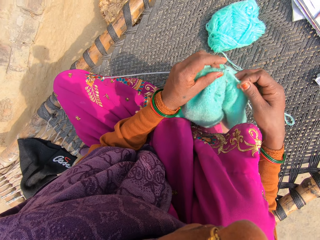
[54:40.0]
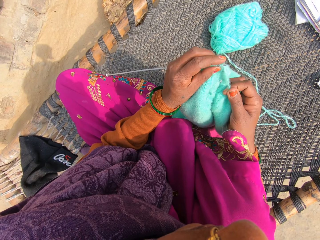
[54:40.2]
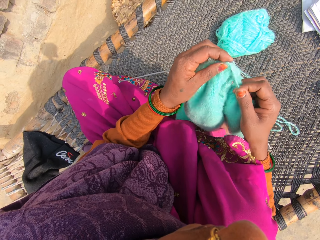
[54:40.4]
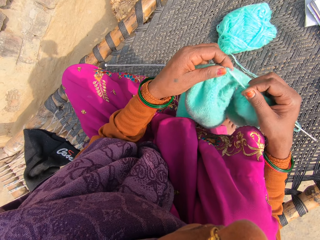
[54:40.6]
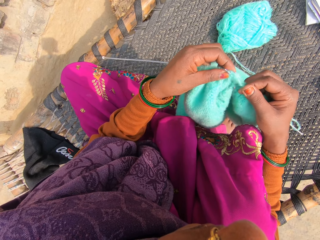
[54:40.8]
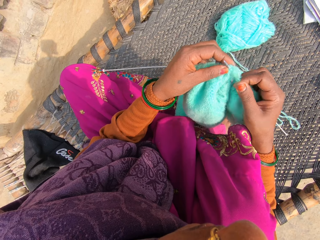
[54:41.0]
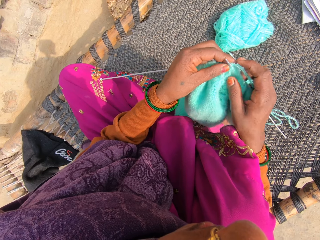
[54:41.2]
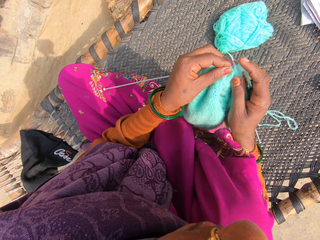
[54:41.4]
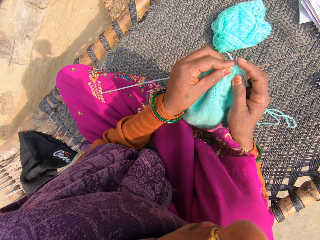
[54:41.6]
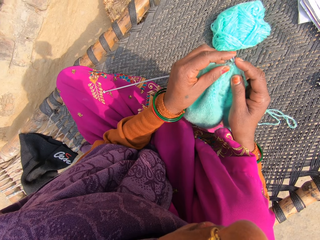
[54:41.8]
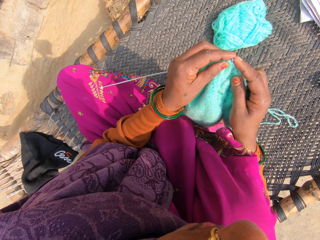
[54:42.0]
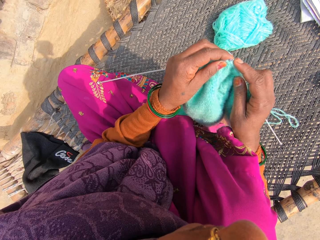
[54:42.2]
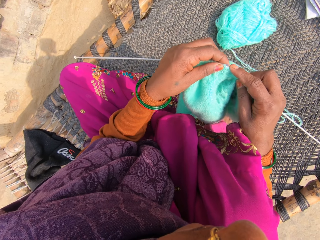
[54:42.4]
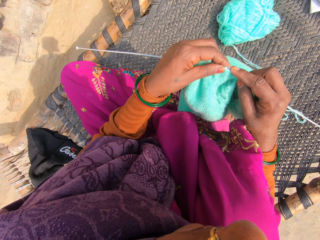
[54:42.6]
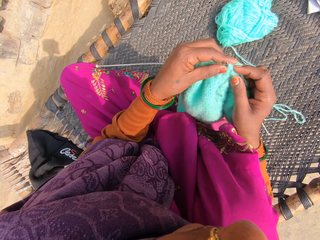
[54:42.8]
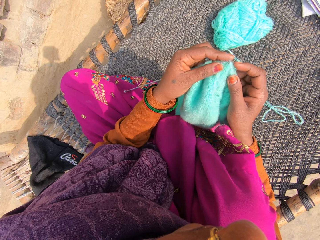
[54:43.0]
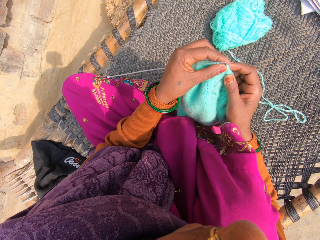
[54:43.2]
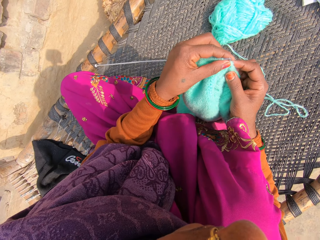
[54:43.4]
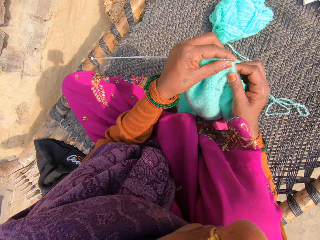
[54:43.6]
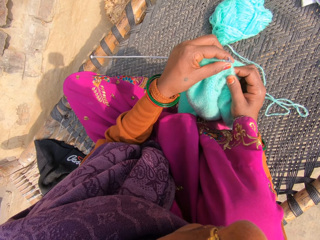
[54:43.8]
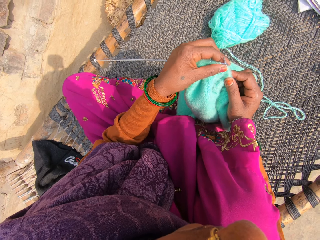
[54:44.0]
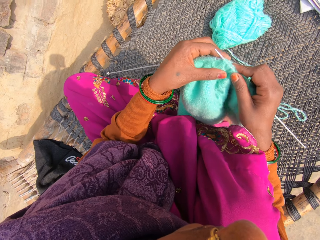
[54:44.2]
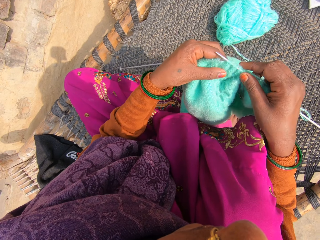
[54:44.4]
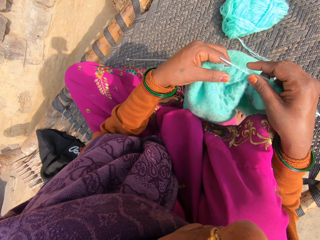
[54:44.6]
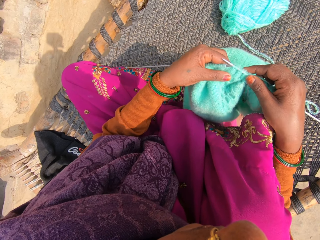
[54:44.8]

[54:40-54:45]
The camera wearer attaches the yarn to the needle.

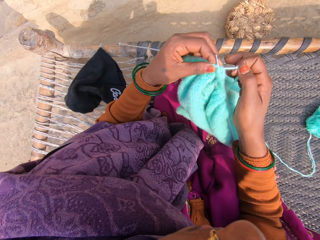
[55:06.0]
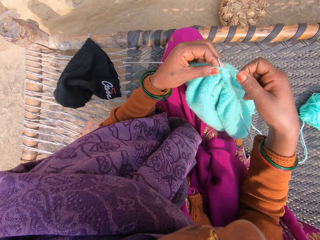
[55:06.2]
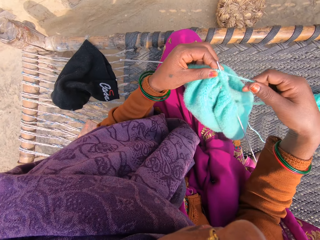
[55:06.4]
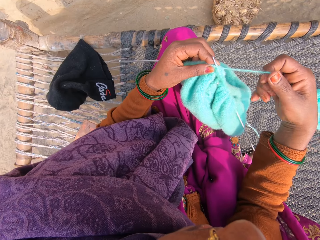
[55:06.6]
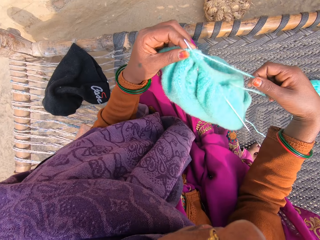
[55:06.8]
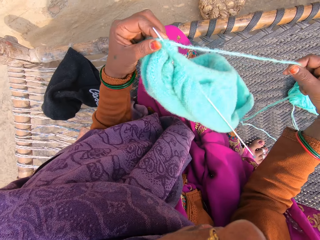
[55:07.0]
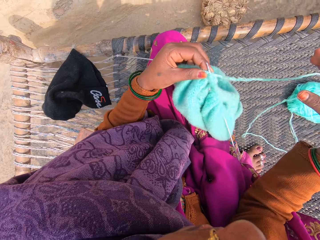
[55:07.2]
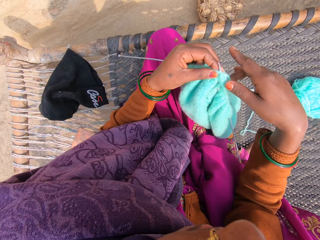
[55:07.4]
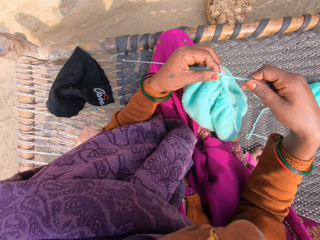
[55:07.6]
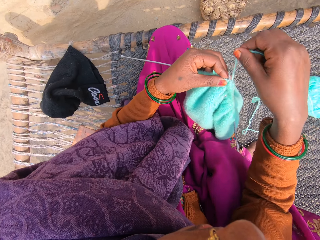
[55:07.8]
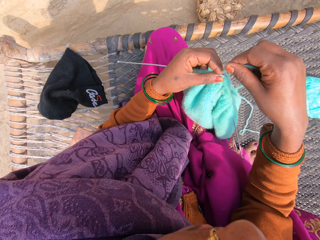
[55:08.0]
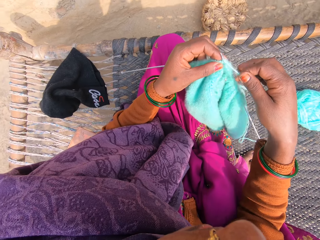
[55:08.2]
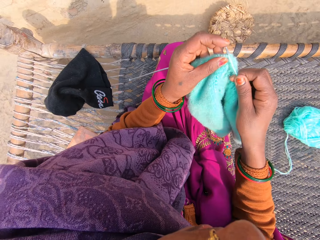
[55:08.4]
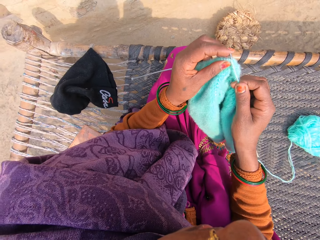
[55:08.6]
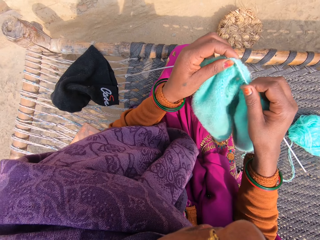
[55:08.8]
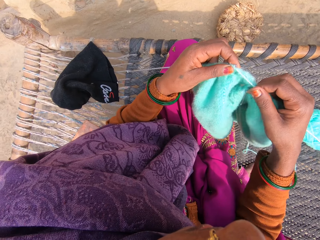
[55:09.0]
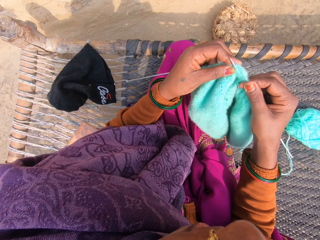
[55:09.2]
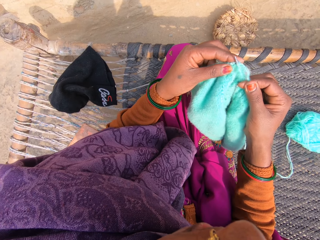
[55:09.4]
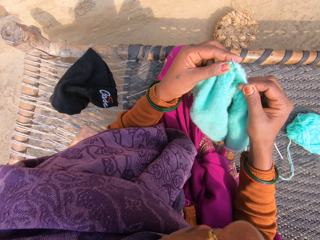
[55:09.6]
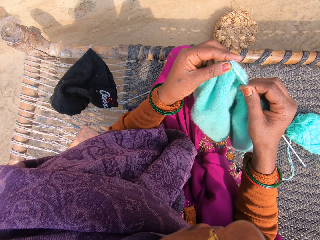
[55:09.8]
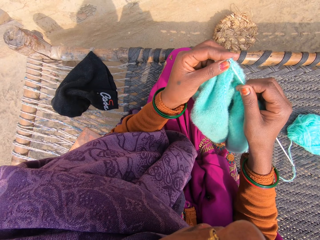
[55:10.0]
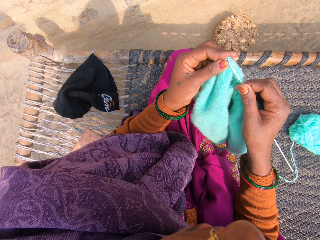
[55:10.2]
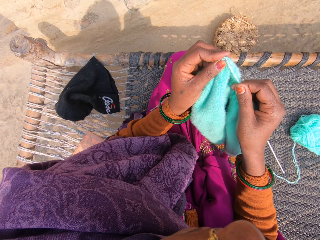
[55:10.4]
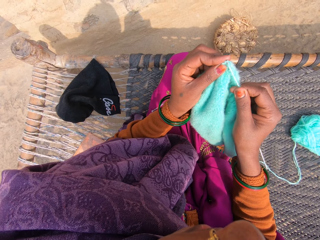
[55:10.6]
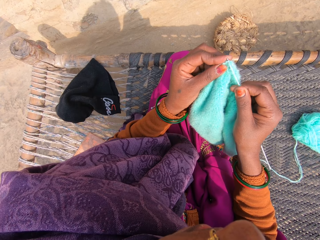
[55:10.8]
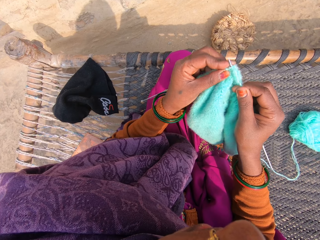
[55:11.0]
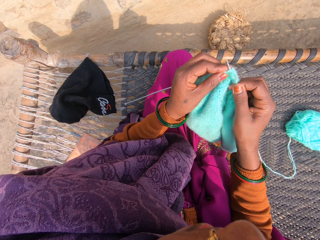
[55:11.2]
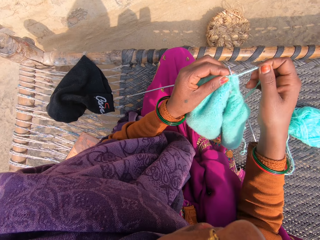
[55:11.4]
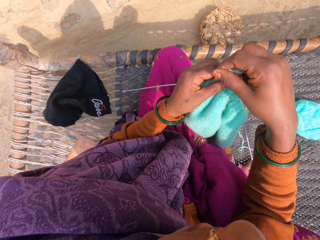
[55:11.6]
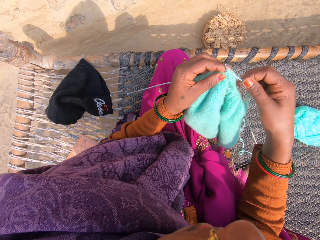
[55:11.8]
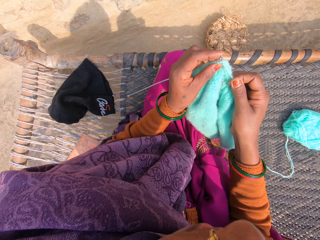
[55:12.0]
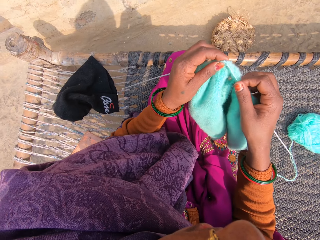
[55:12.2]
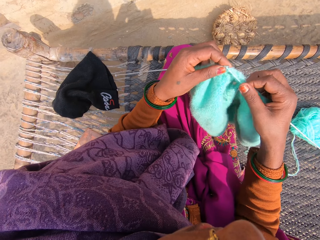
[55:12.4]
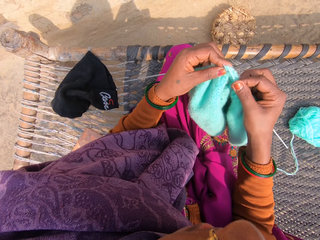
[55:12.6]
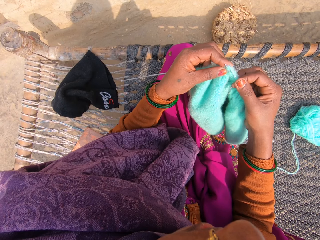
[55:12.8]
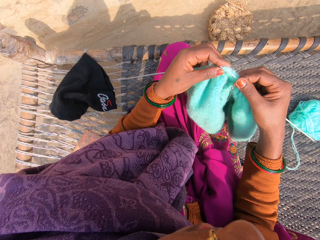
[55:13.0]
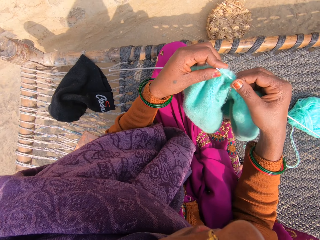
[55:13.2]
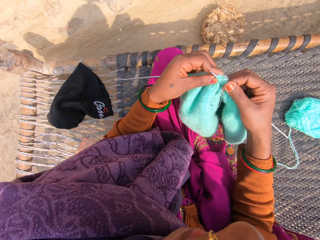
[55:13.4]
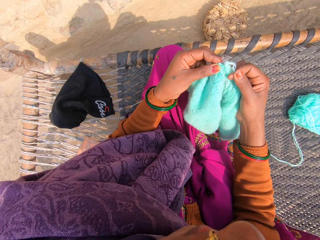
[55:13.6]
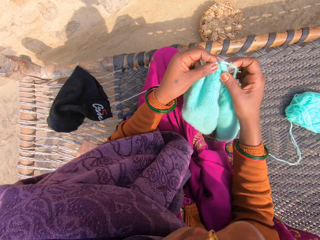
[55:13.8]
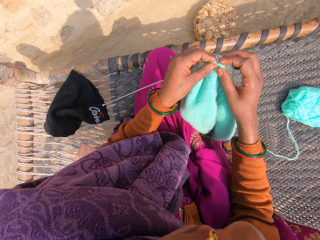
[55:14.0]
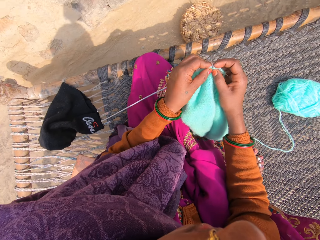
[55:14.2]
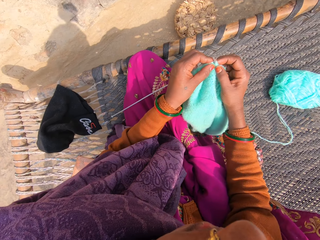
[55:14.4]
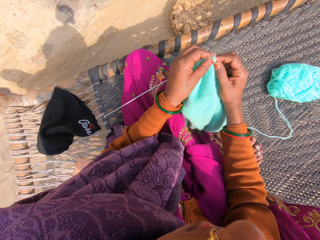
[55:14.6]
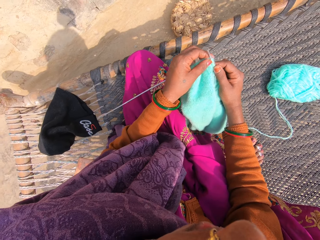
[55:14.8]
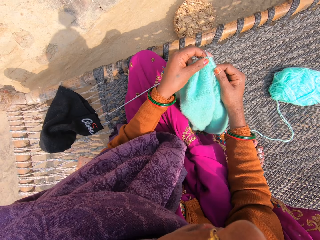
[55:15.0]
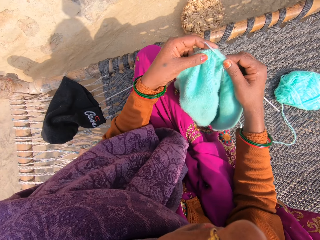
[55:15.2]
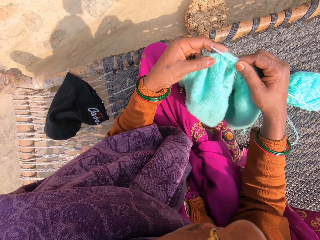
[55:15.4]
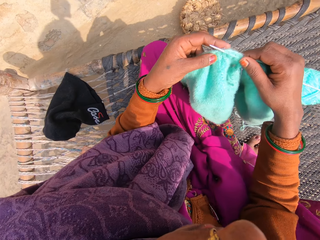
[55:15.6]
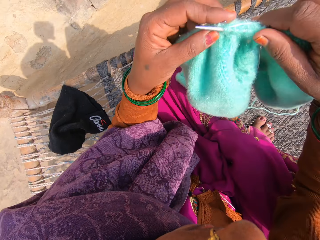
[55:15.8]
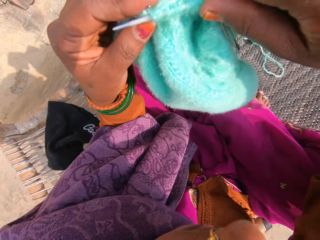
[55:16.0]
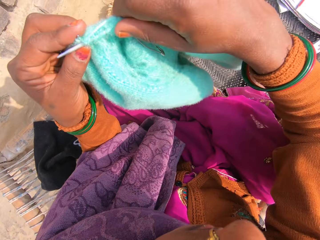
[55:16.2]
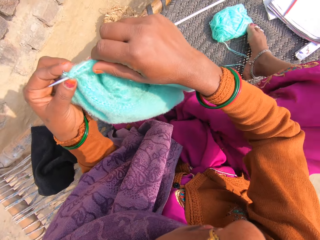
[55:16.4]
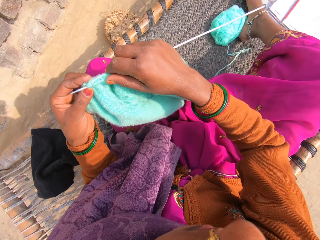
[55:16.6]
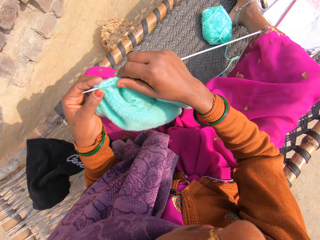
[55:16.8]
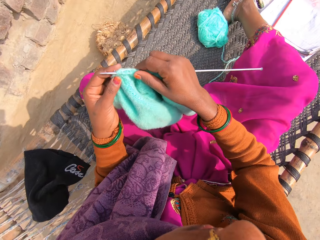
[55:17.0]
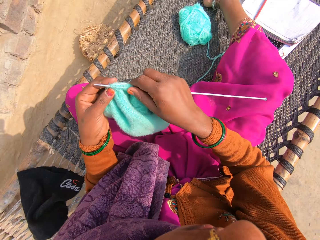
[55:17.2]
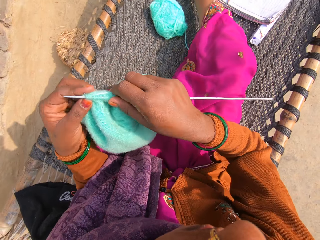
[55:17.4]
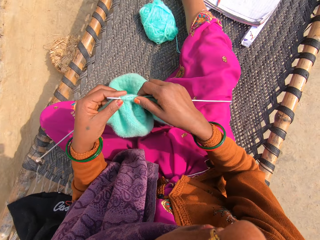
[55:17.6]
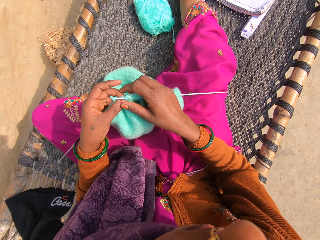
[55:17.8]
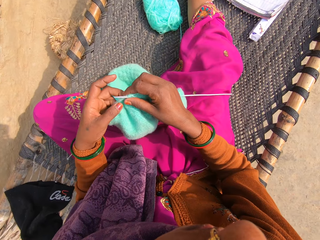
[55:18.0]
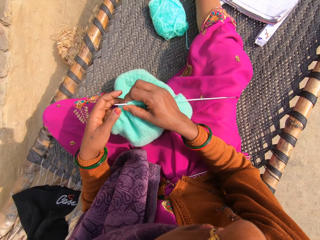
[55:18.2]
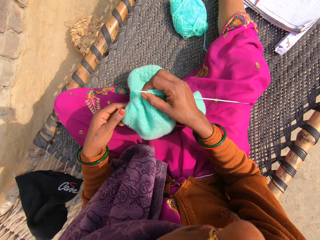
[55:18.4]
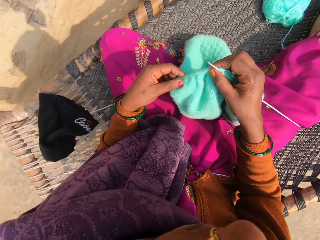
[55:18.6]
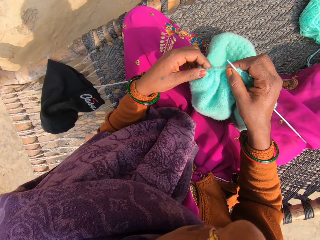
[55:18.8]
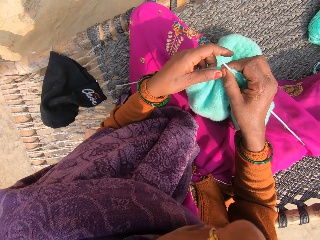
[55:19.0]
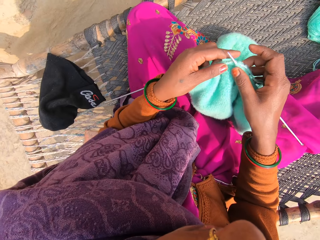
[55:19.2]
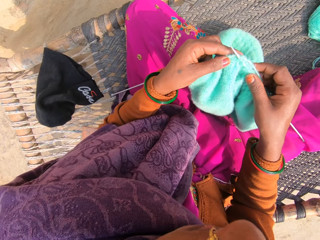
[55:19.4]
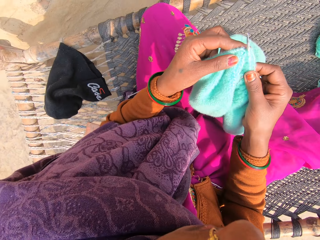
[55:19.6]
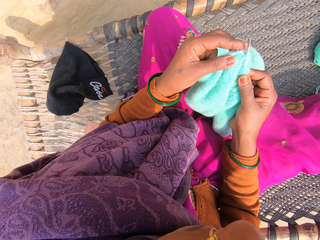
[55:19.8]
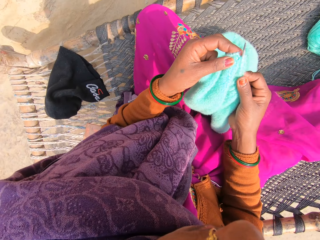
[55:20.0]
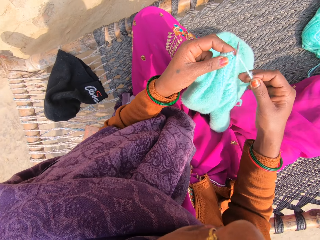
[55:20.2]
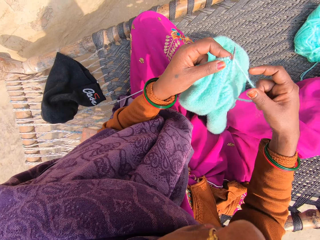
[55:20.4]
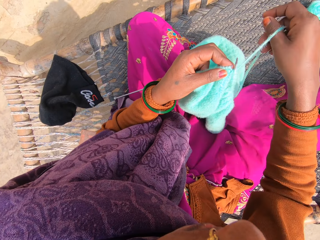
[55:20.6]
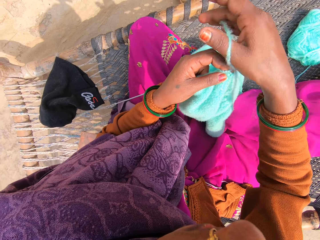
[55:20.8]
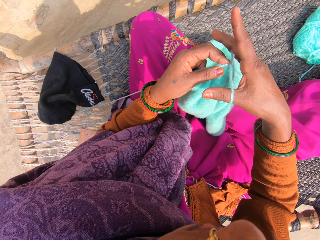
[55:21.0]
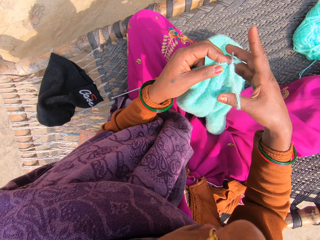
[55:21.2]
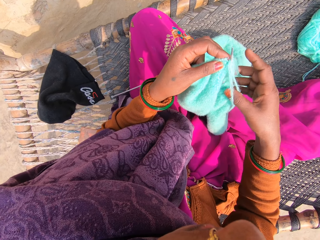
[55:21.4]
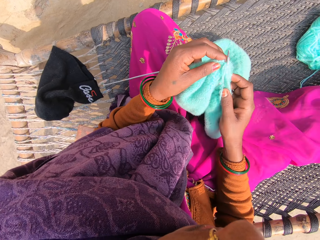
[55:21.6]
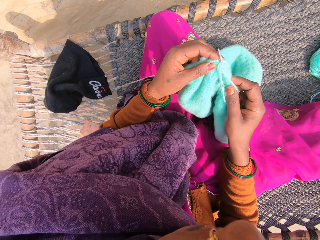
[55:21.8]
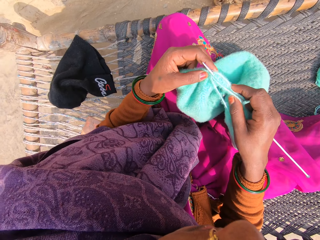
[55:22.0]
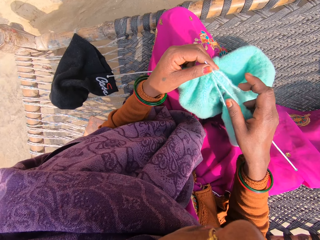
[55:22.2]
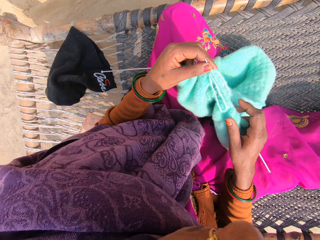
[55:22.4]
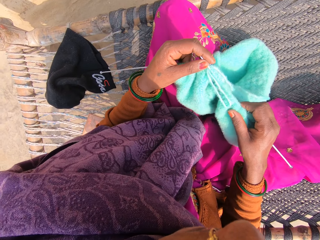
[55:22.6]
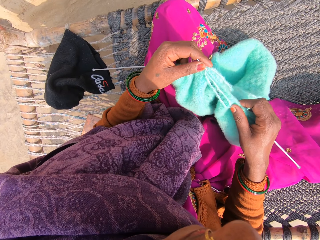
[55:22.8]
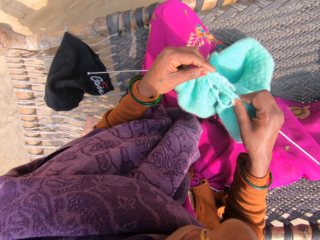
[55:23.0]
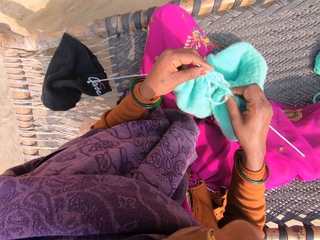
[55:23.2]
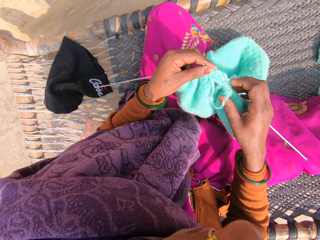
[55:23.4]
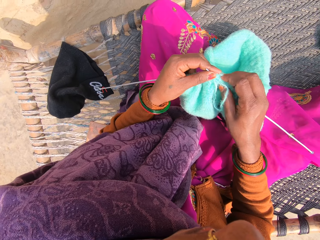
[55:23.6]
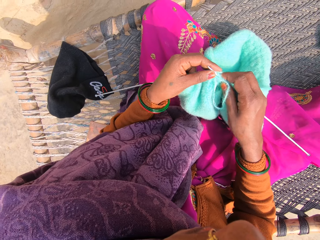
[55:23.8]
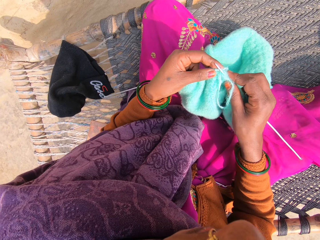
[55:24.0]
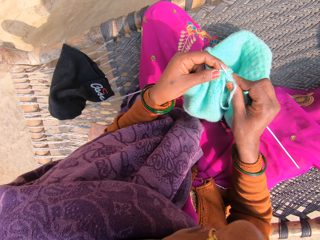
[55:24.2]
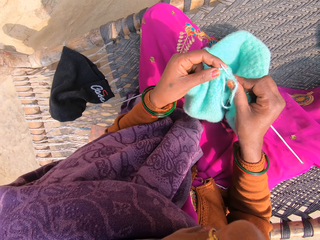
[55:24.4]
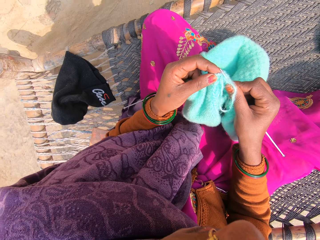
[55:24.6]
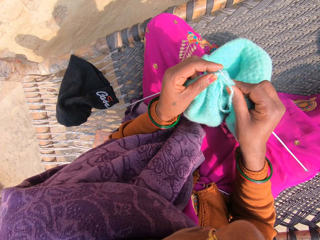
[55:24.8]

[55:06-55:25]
The camera wearer stretches the yarn. They attach the yarn to the needle. They knit with a crochet needle. They attach the yarn to the needle. They knit with the crochet needle. They lift up the cloth. They attach the yarn to the needle. They knit with the crochet needle.
